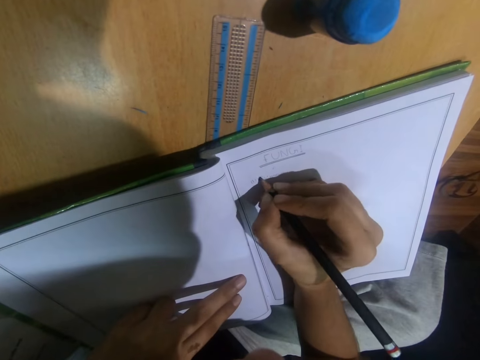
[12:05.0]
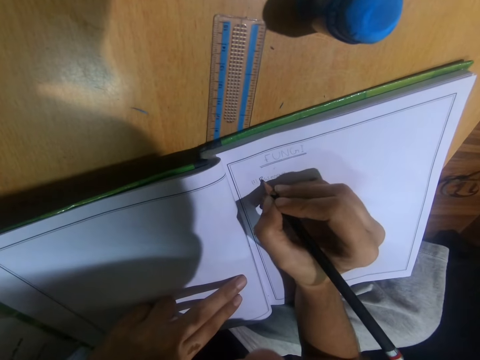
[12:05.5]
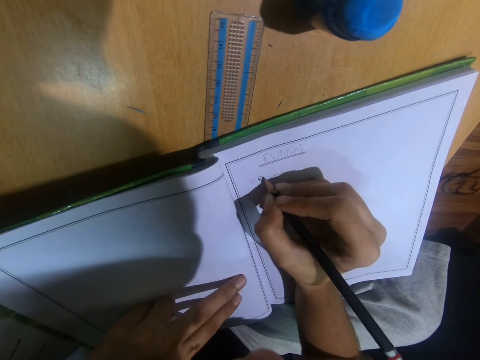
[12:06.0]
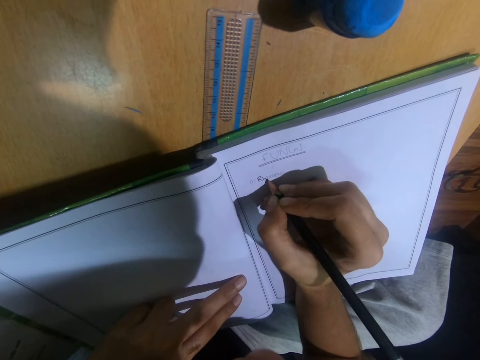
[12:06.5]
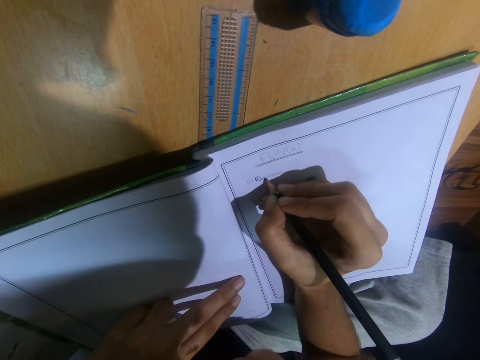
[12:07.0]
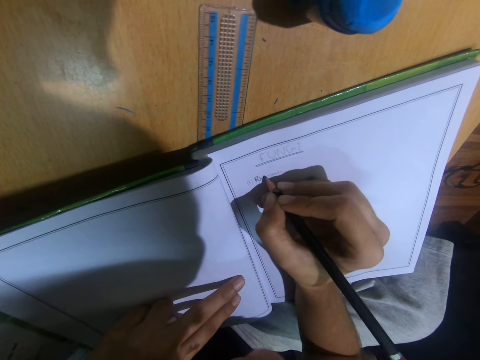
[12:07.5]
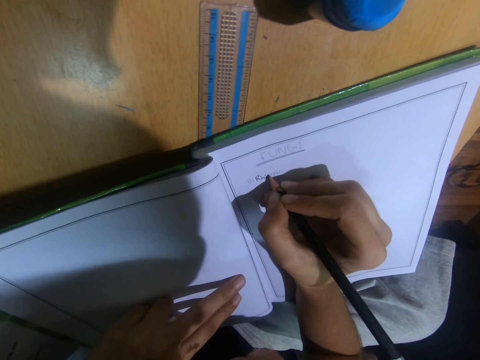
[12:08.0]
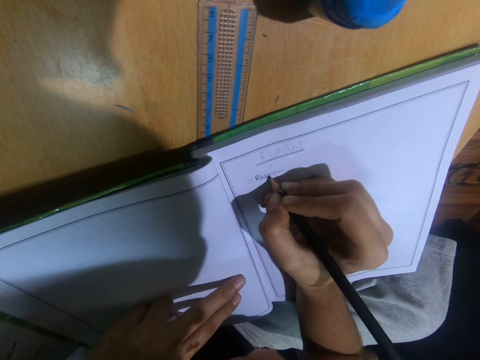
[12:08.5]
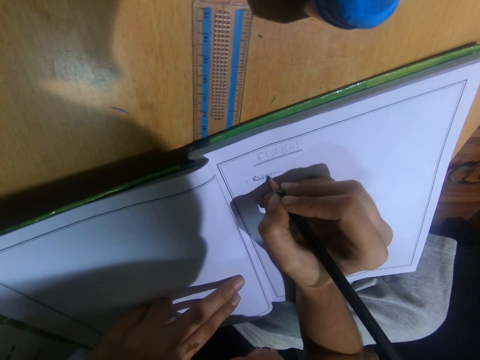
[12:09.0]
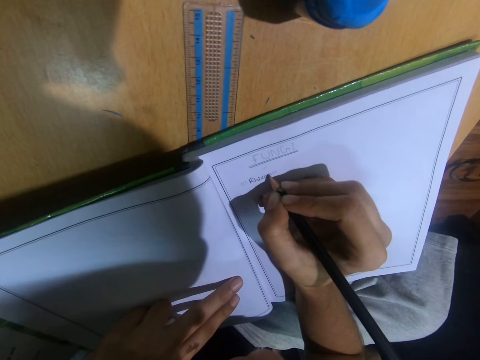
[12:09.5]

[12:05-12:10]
The camera wearer writes.

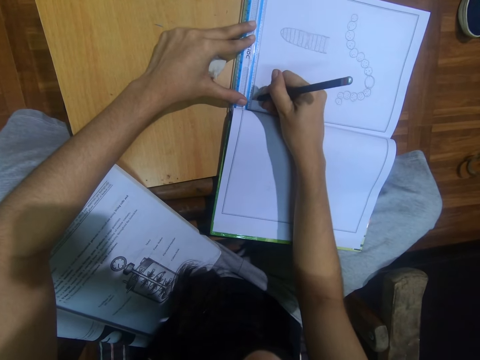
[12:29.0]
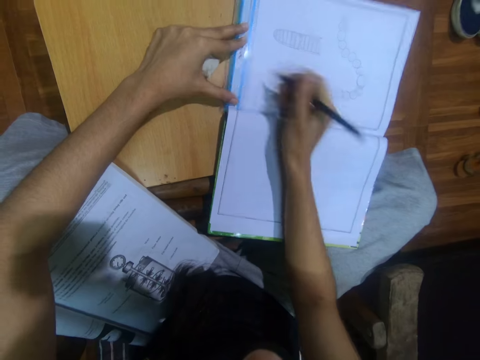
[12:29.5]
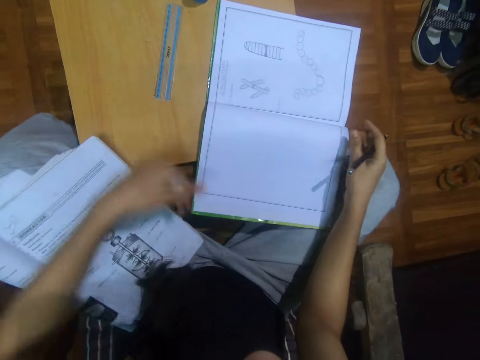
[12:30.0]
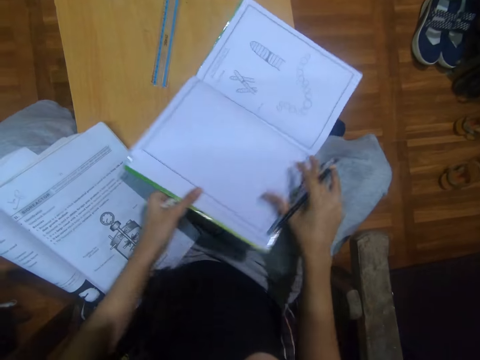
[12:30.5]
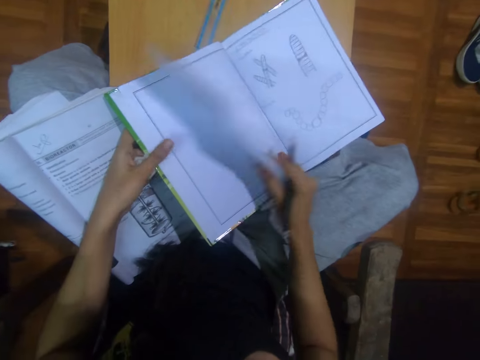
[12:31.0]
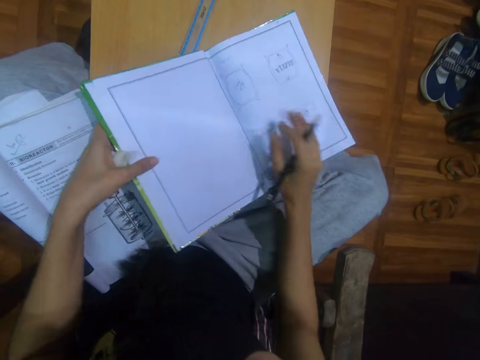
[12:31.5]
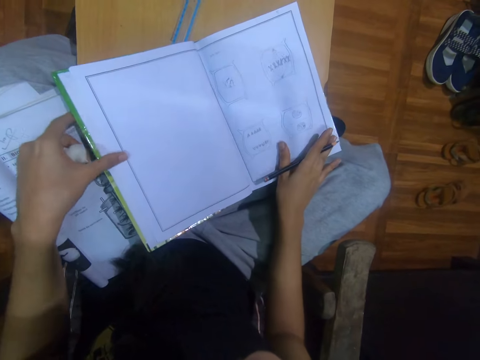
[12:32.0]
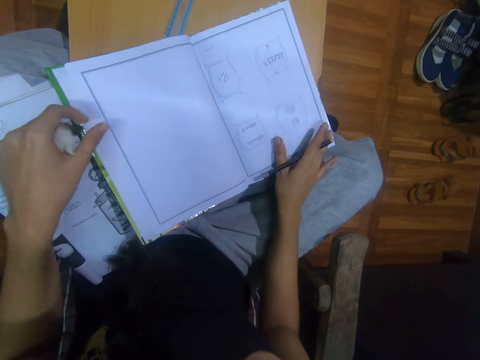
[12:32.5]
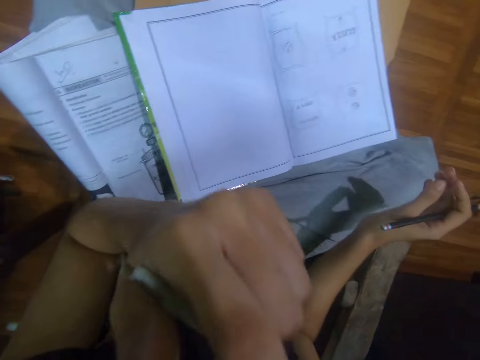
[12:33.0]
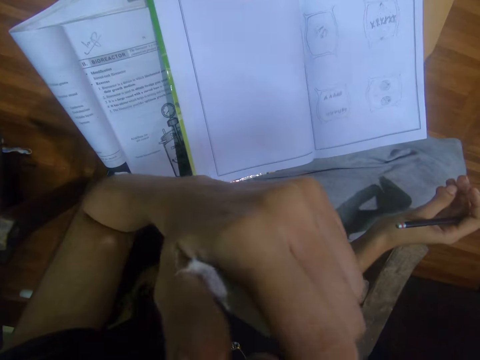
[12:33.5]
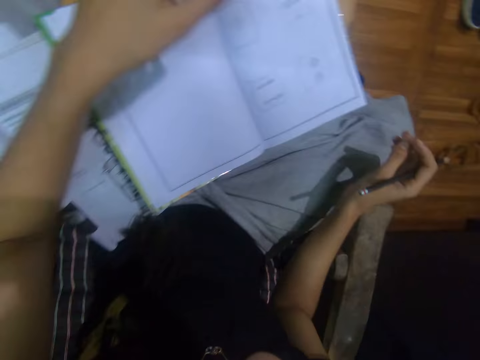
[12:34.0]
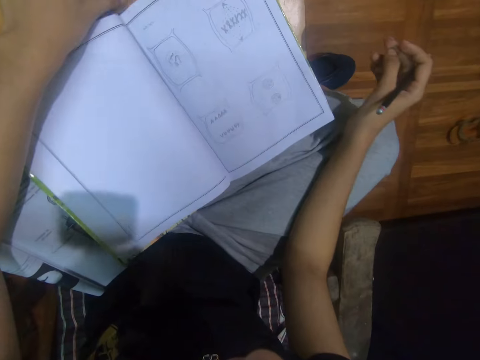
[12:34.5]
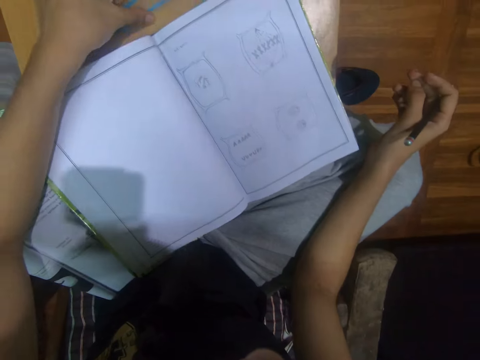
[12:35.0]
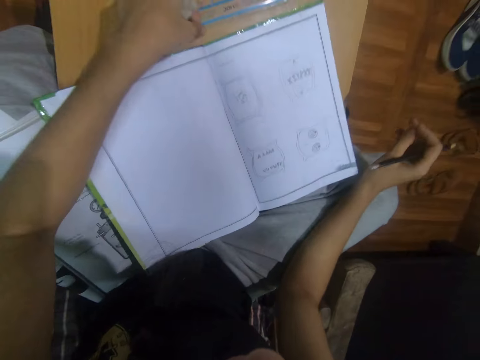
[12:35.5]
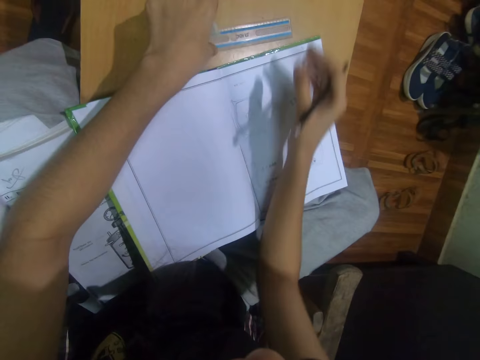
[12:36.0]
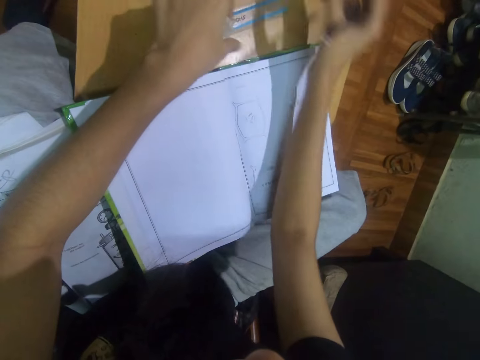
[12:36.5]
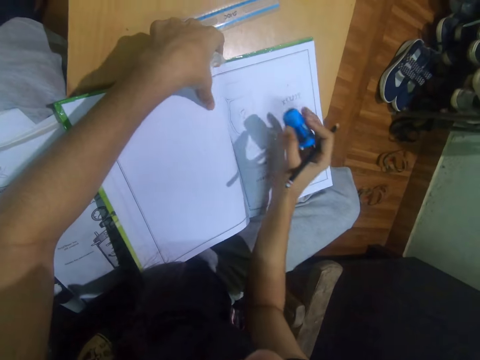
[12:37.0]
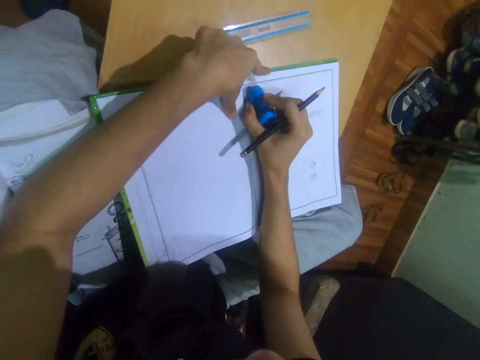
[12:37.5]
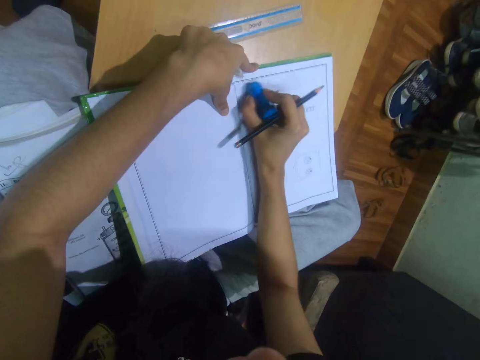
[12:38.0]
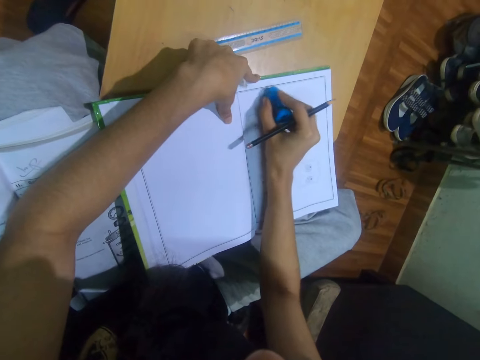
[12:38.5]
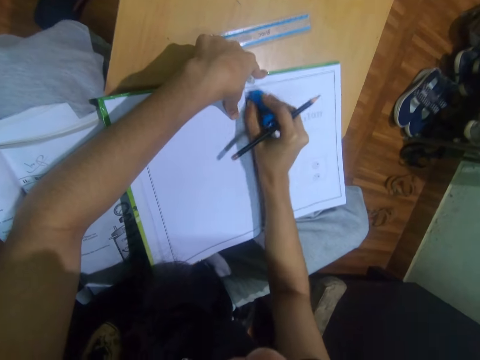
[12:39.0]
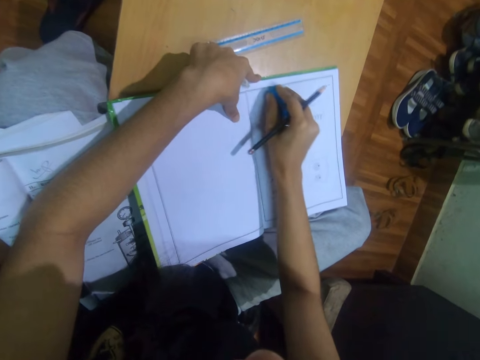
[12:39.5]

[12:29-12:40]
The camera wearer puts the ruler down. She adjusts the book on the table with both hands. She turns the page of the book with her right hand. She holds the book with her right hand. She touches her face with her left hand. She touches the ruler. She picks the eraser from the table with her right hand. She holds the book with her left hand. She rubs the drawing. She cleans the page with the eraser in her right hand.

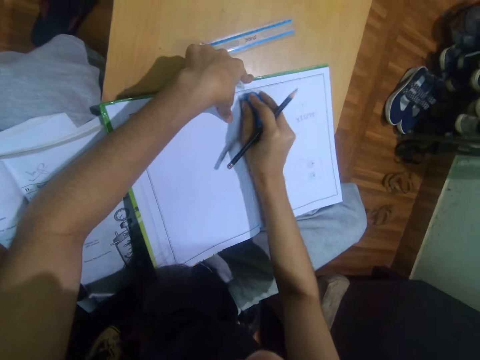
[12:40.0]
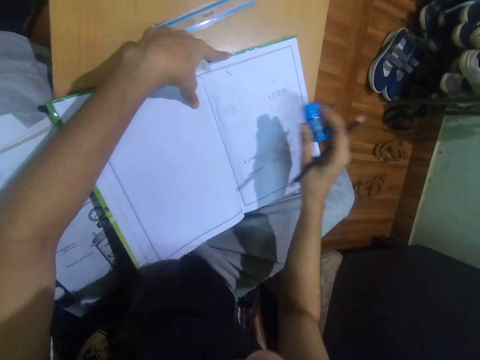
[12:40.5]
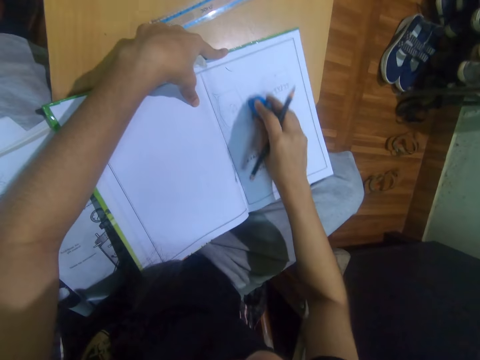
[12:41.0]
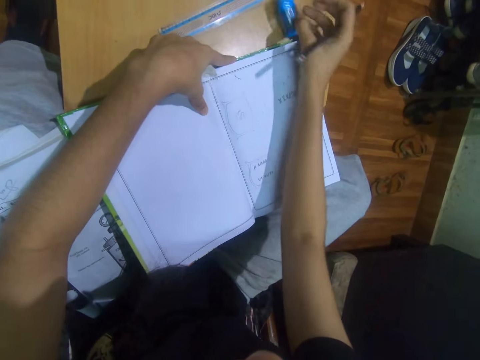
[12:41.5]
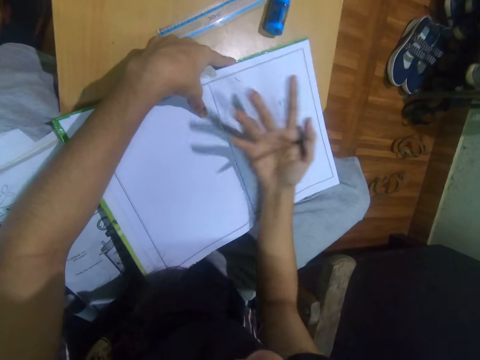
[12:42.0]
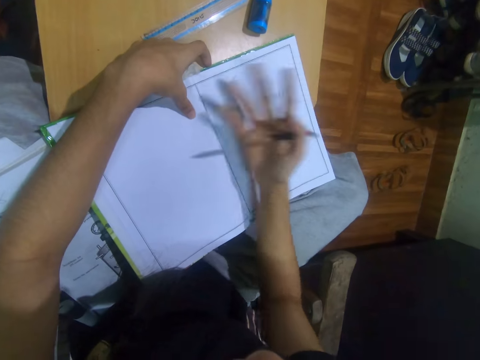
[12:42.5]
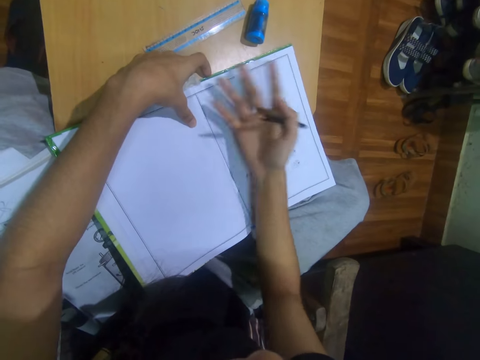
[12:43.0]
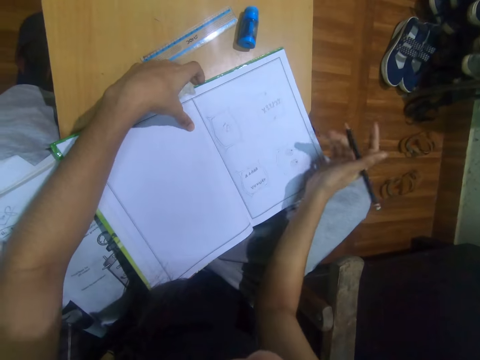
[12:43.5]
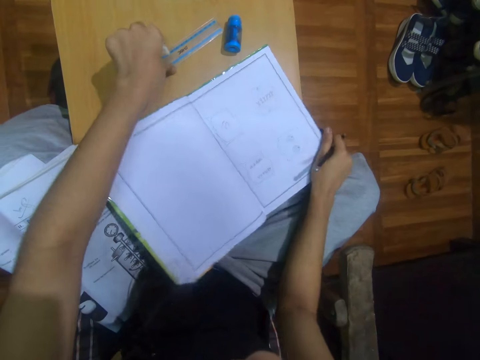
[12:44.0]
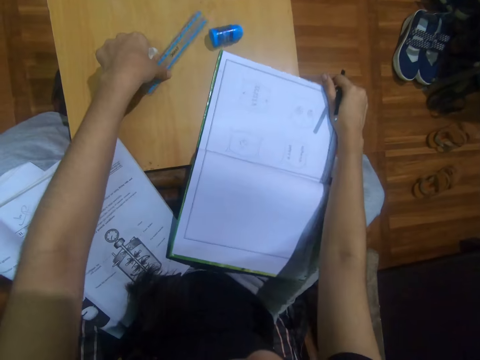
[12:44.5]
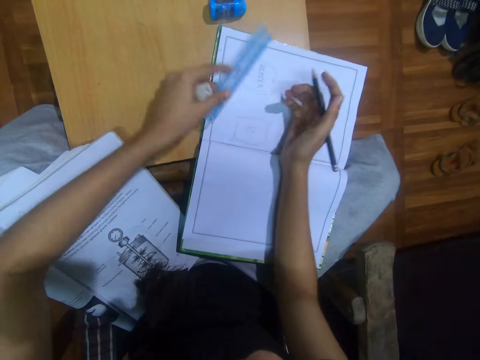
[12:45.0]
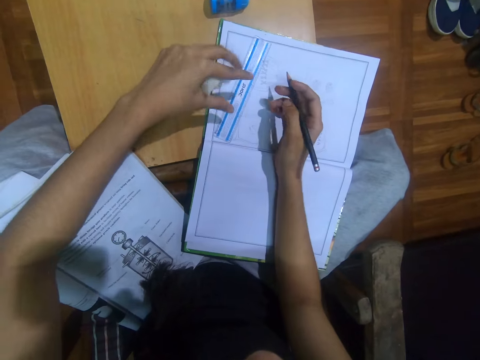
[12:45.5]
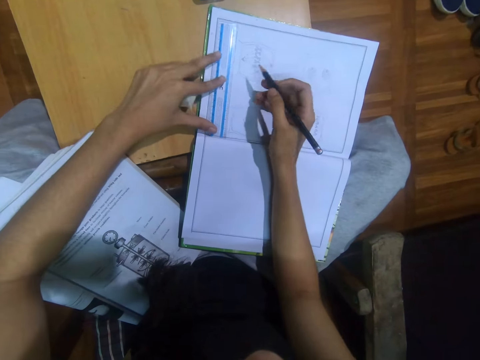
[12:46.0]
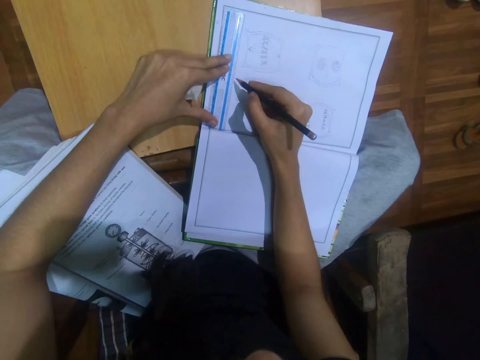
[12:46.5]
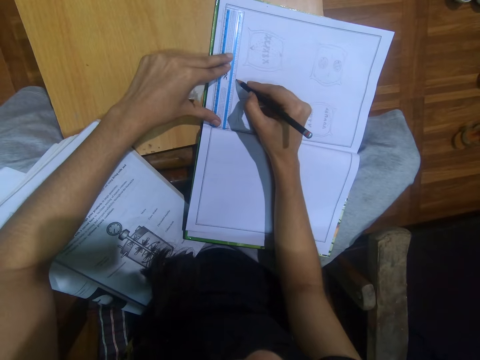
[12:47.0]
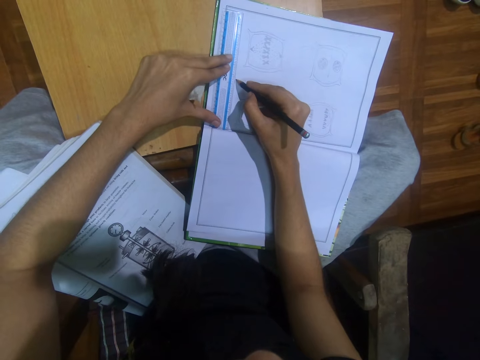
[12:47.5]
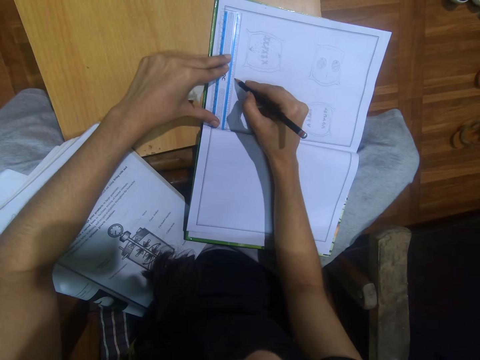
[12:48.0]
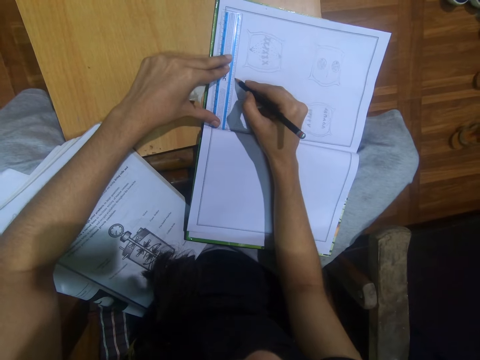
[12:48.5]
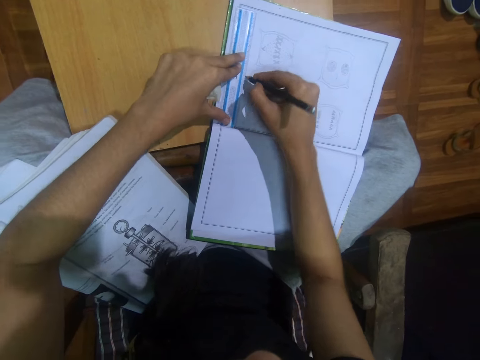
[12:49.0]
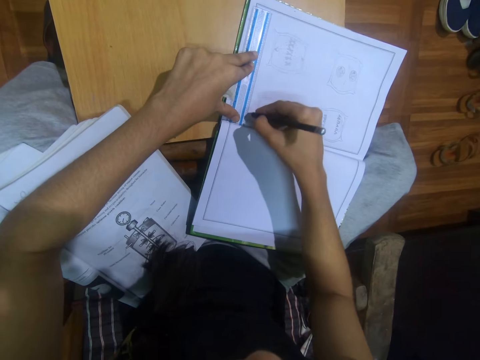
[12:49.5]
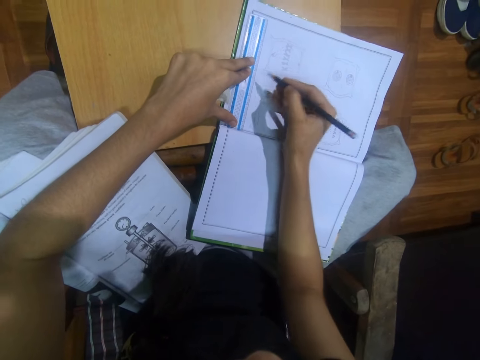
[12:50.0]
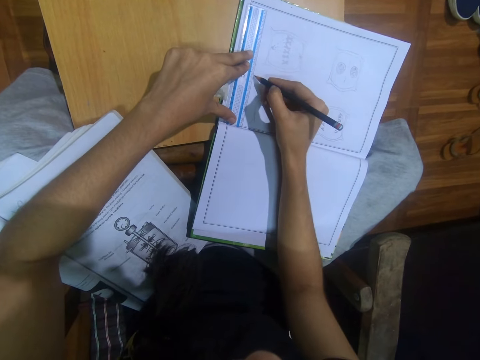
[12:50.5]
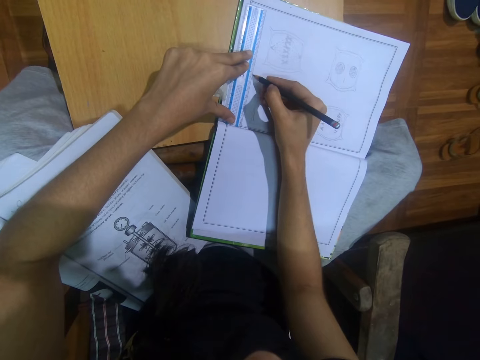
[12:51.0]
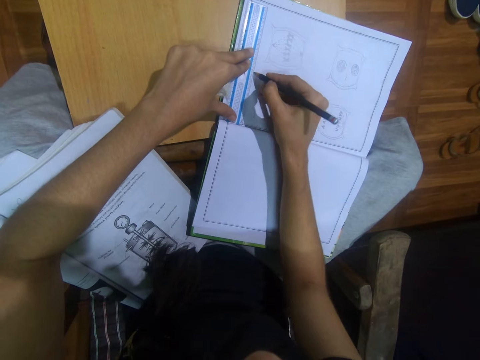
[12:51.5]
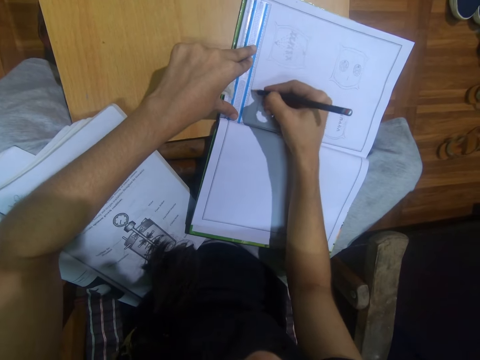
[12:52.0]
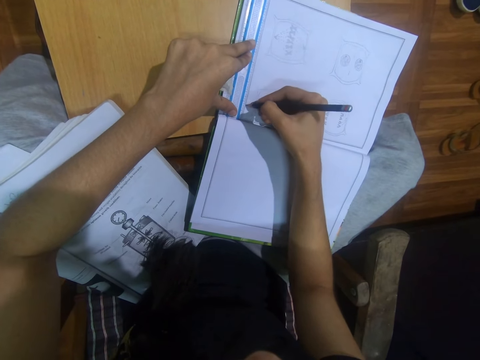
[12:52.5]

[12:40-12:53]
The camera wearer moves a finger. She rubs the drawing. She drops the eraser on the table with her right hand. She dusts the page with her right hand. She adjusts the book on the table with her right hand. She picks the ruler from the table with her left hand. She places the ruler on the book with her left hand. She moves the ruler. She rules a line on the book with the pencil in her right hand. She draws.
